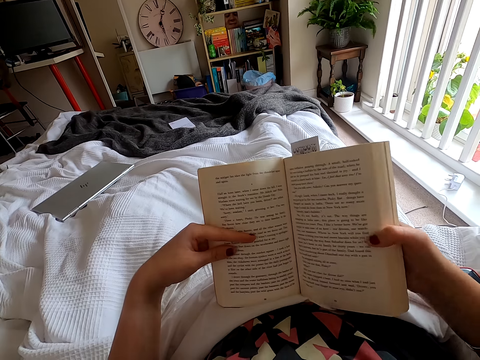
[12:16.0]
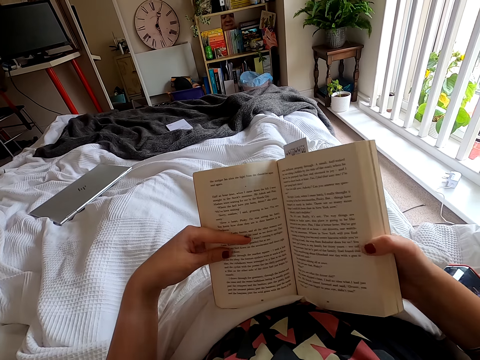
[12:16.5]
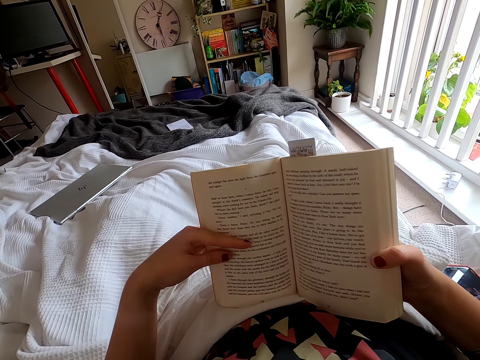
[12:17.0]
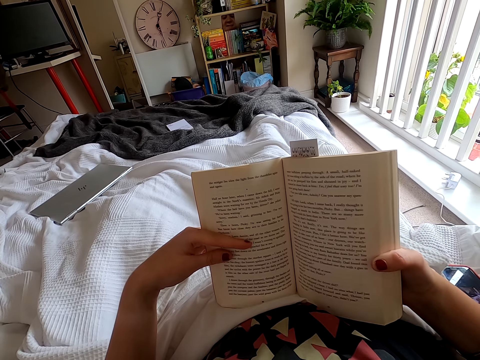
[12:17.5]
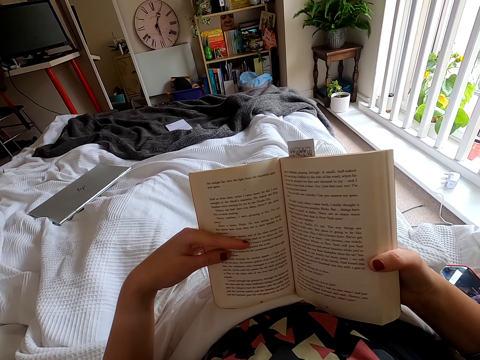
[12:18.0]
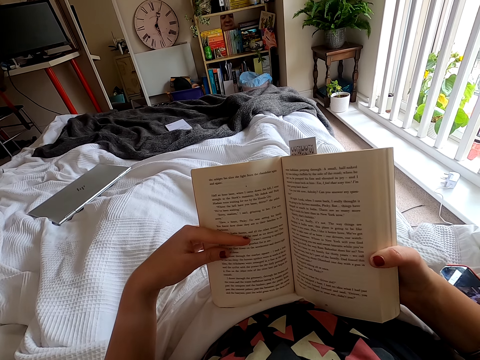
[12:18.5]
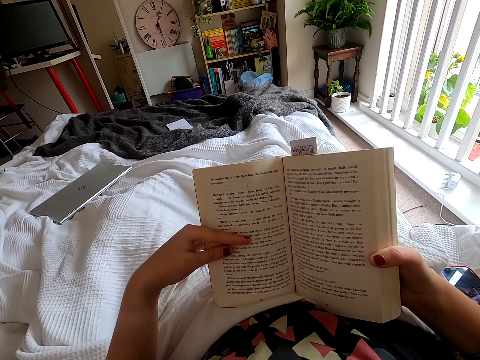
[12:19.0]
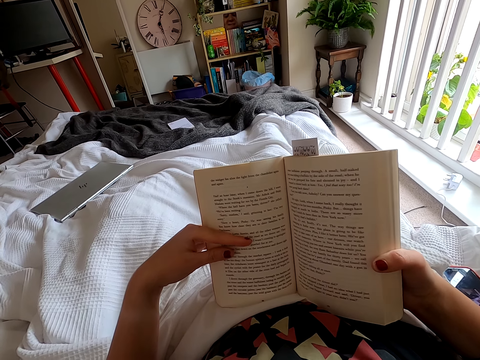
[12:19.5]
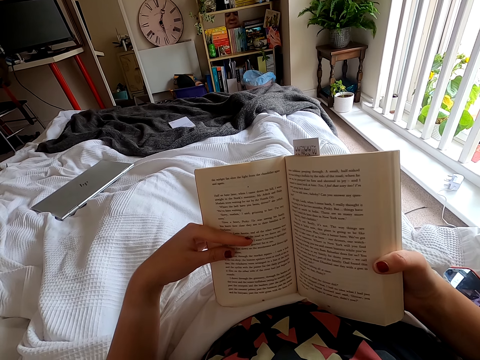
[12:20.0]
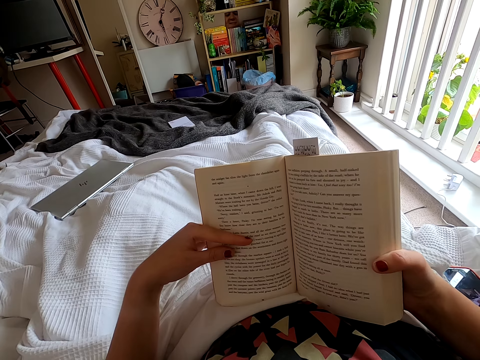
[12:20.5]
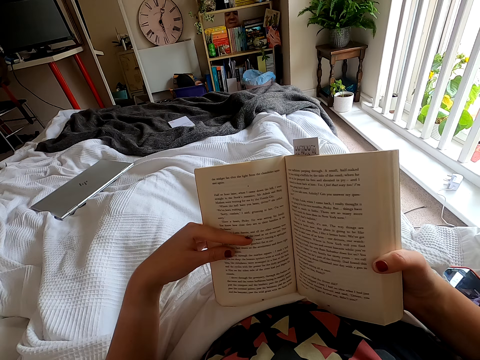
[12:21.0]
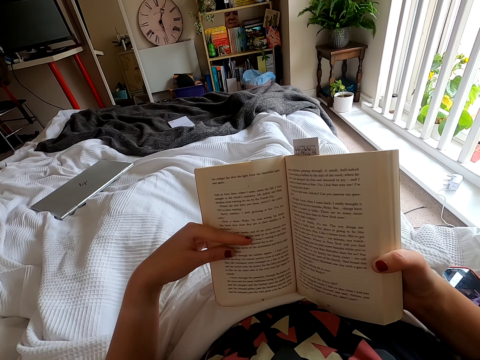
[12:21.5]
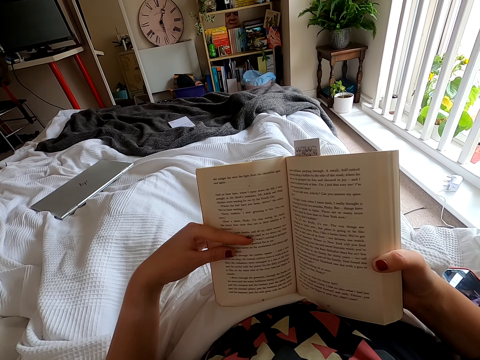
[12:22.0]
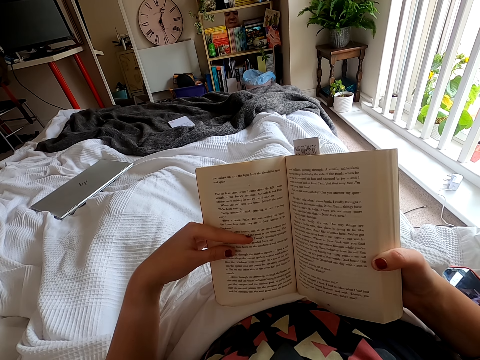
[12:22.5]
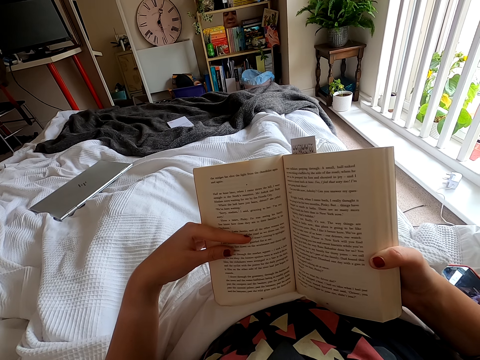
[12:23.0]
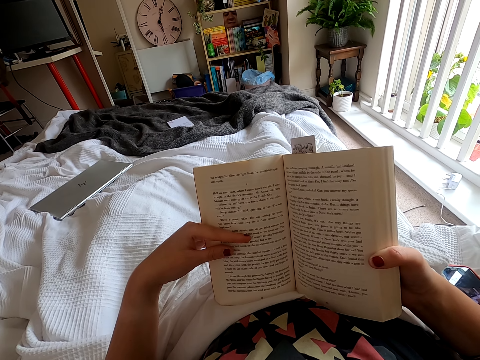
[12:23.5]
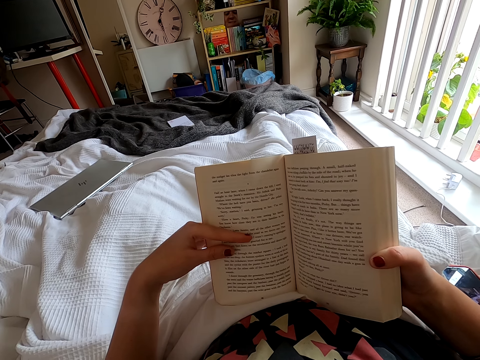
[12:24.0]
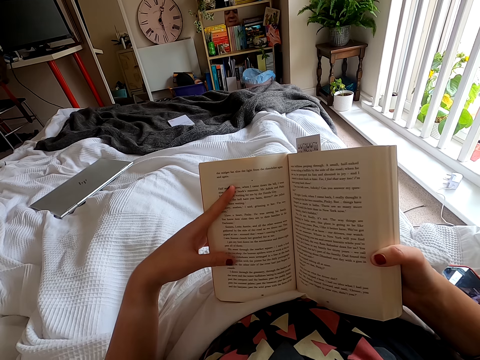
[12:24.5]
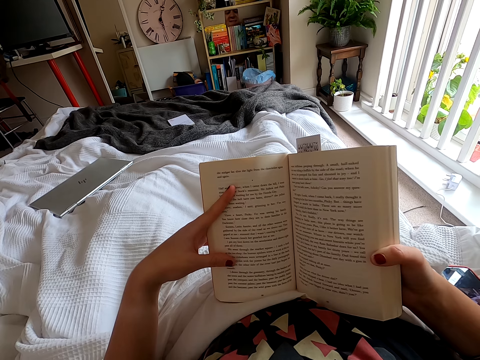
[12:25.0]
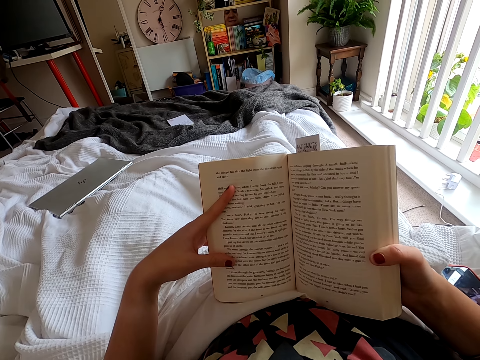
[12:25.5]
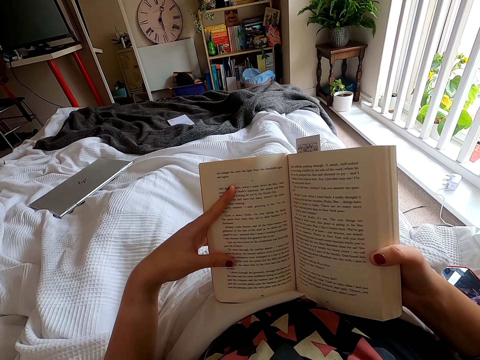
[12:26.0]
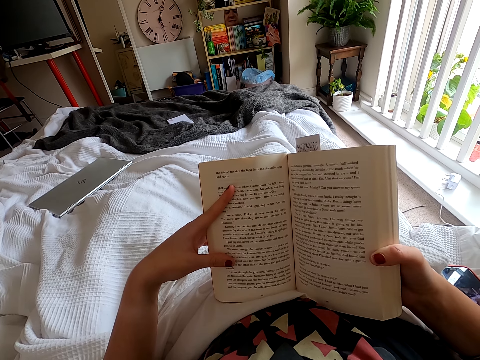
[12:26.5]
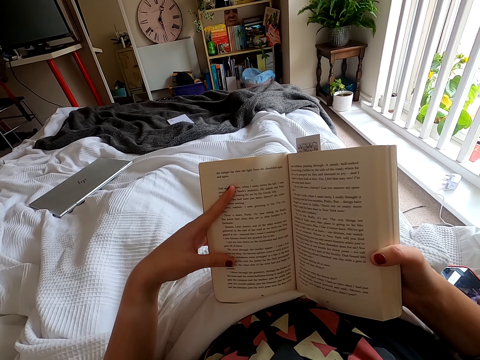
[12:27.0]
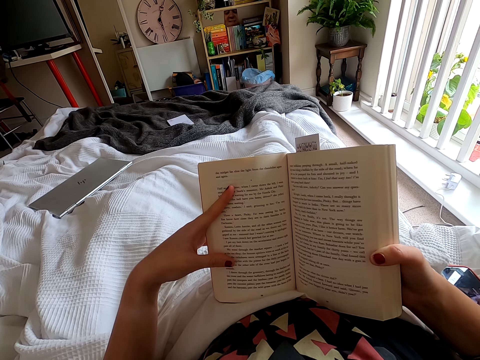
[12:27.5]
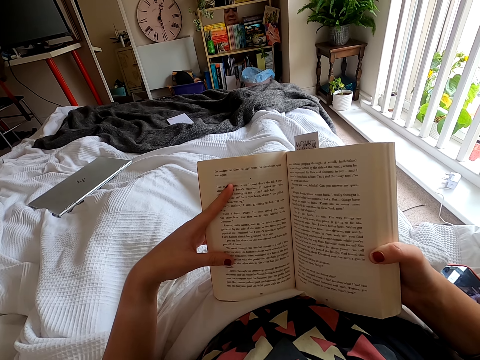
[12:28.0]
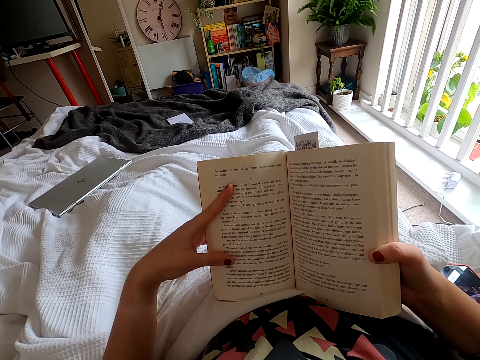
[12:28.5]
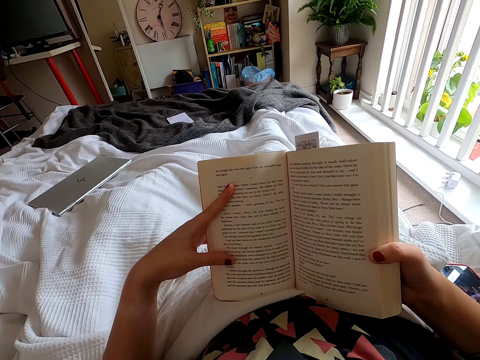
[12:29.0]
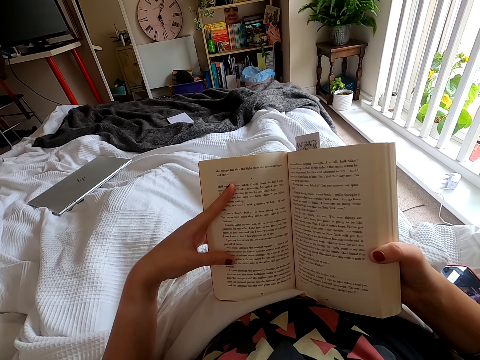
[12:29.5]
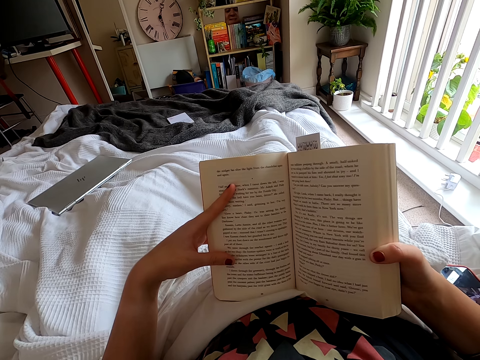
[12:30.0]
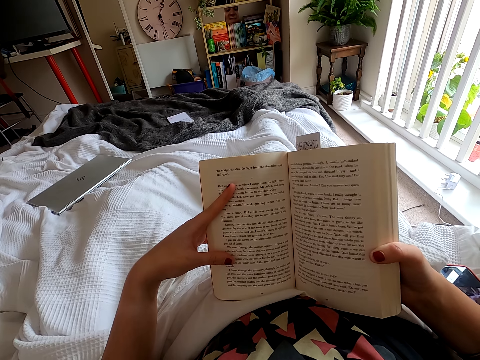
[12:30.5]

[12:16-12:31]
The camera wearer peruses a book. They move their fingers. They peruse the book.

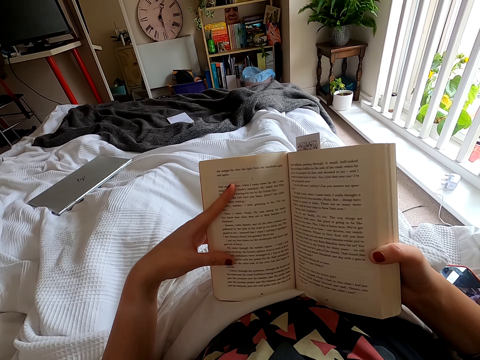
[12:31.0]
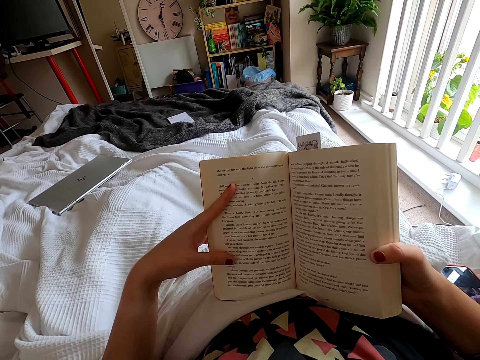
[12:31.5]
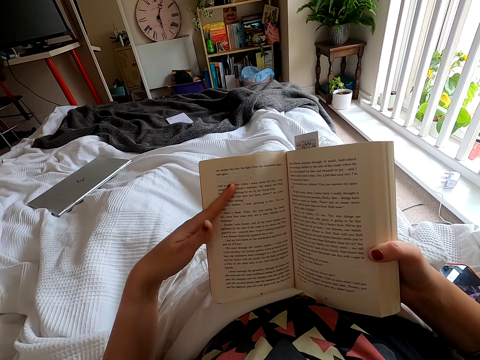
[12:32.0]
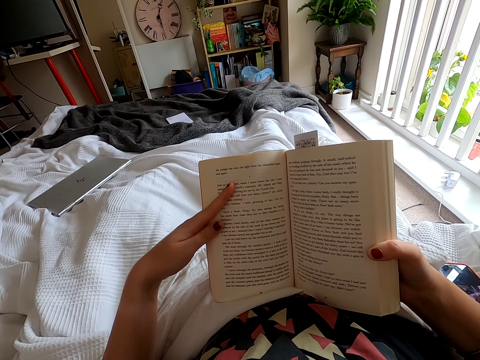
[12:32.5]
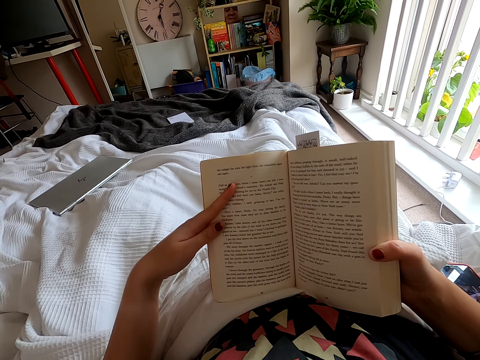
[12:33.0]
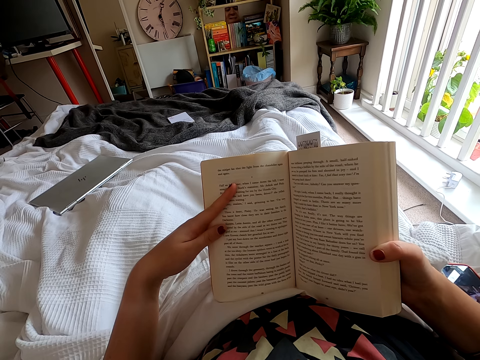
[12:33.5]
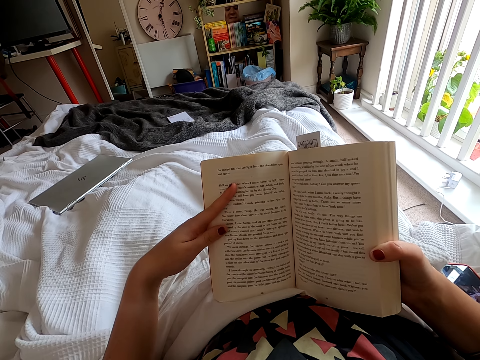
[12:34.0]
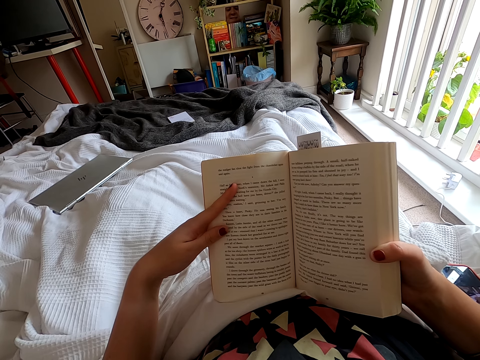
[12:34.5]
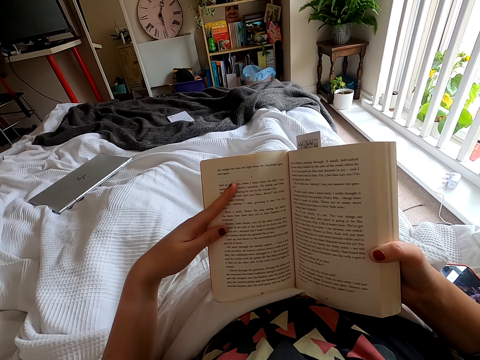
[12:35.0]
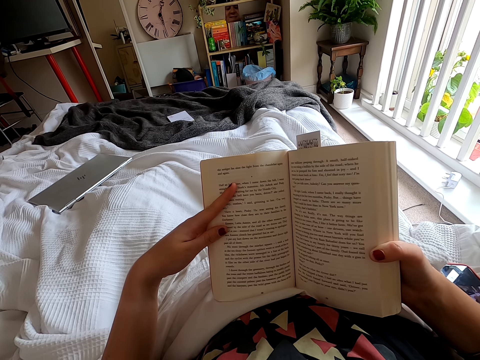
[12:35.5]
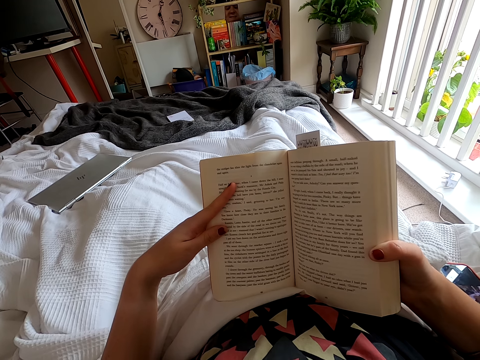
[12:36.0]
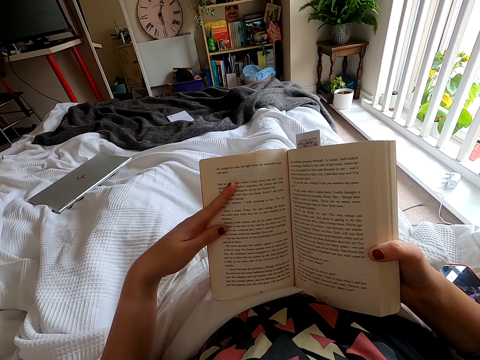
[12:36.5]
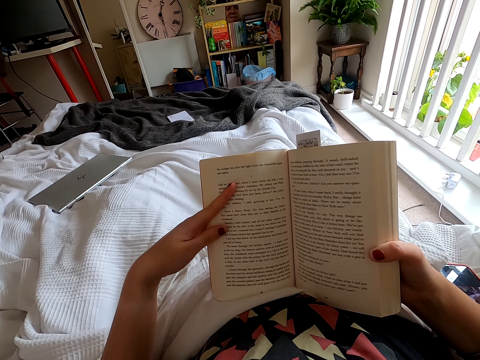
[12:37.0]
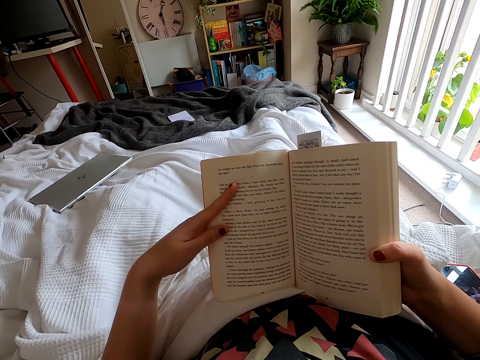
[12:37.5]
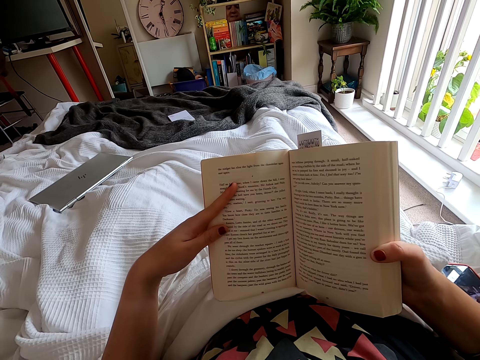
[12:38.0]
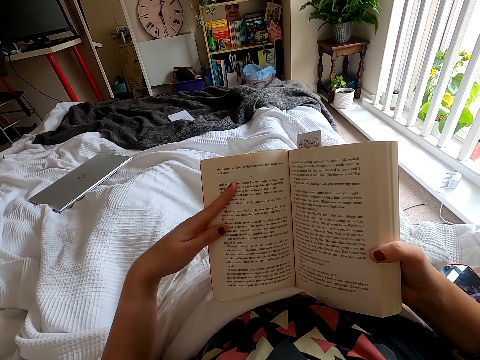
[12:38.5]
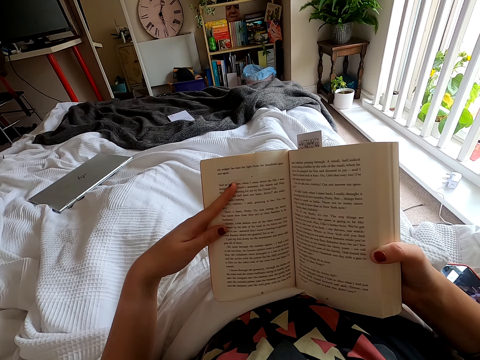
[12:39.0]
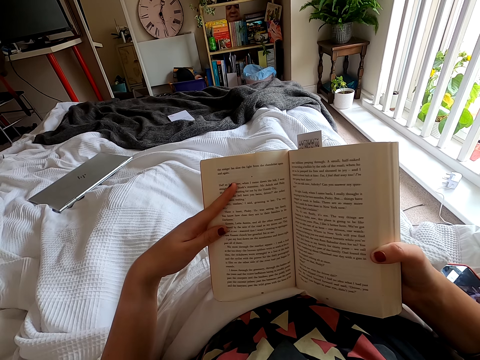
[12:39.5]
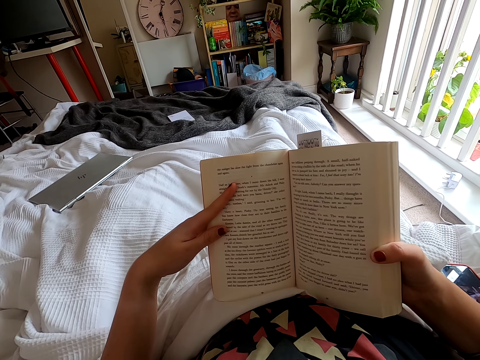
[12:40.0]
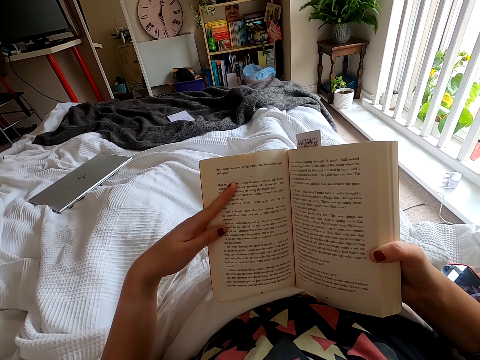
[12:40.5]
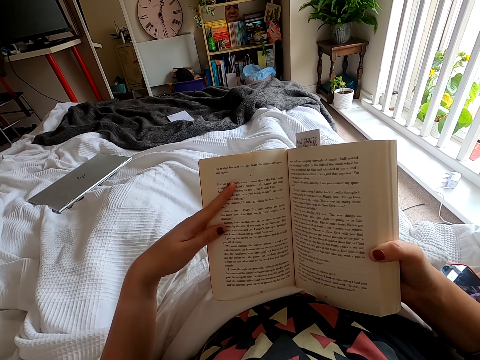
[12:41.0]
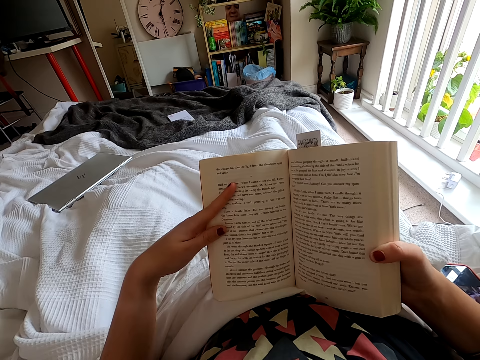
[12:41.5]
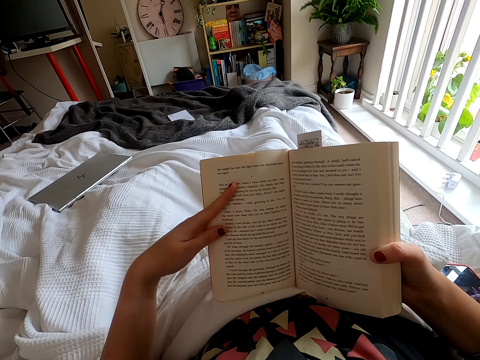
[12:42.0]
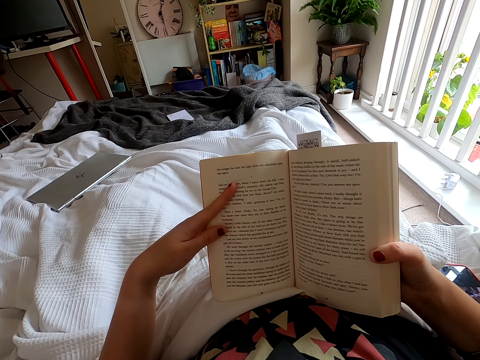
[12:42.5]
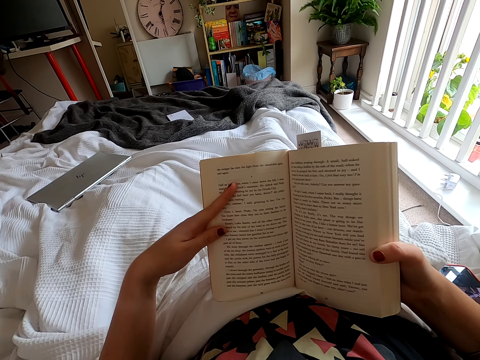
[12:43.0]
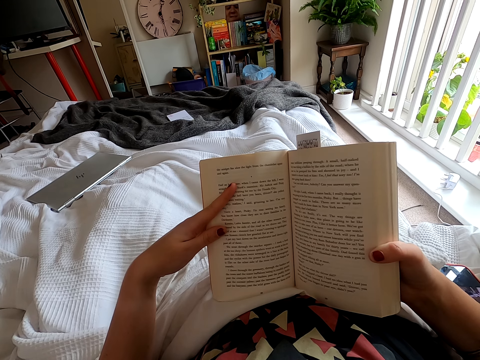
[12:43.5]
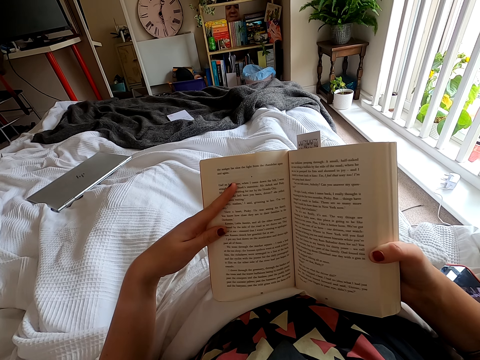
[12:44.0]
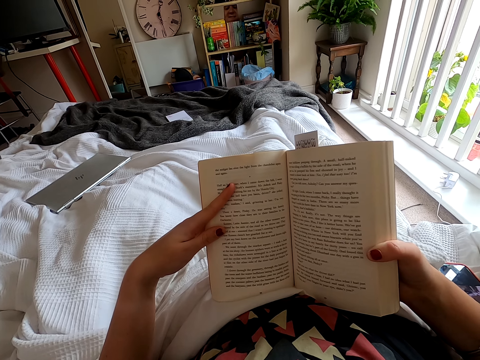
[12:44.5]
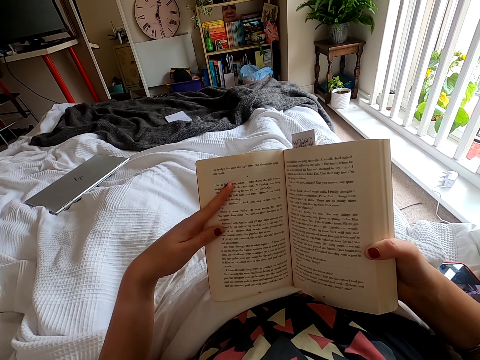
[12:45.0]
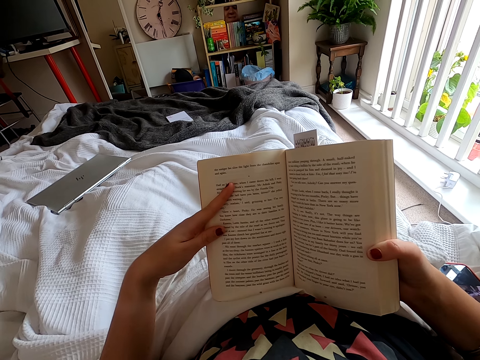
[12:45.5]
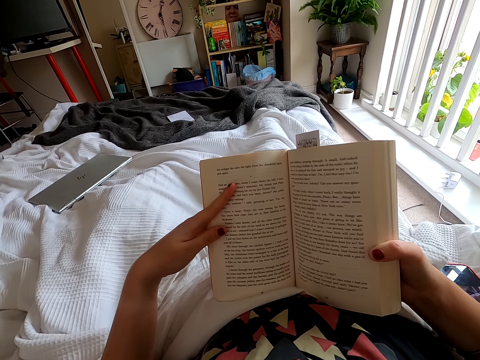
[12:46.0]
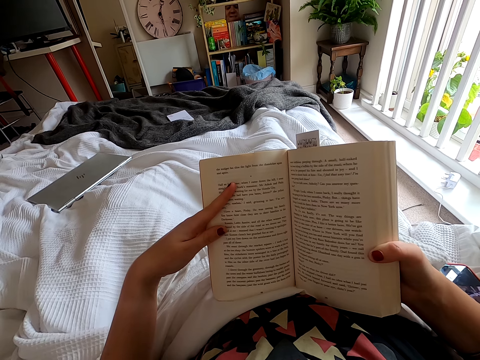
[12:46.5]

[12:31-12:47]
The camera wearer moves a finger. They peruse a book.
